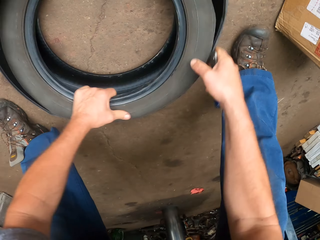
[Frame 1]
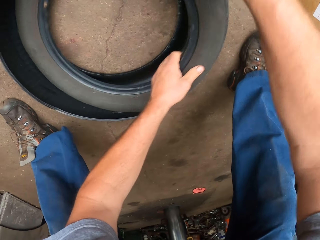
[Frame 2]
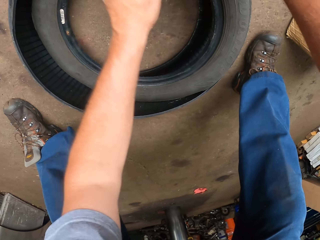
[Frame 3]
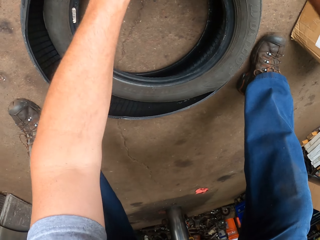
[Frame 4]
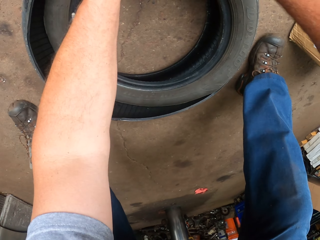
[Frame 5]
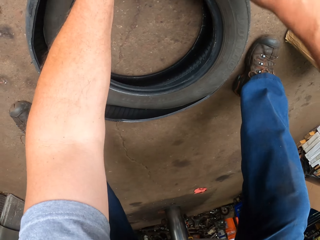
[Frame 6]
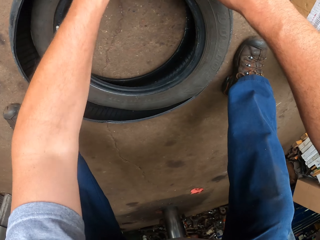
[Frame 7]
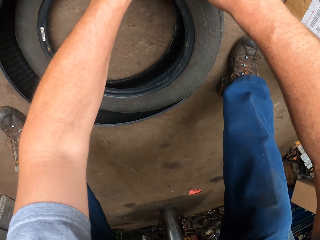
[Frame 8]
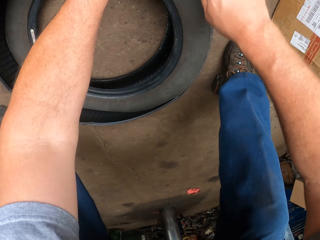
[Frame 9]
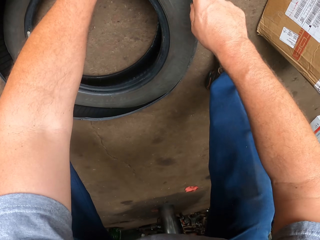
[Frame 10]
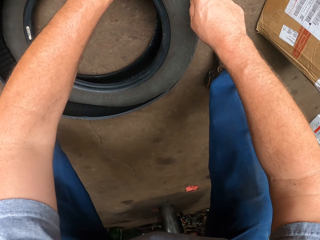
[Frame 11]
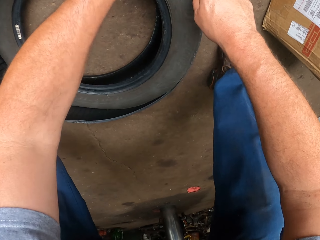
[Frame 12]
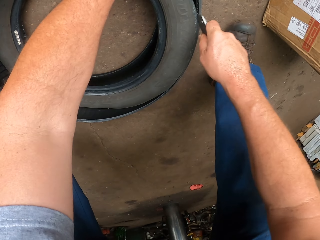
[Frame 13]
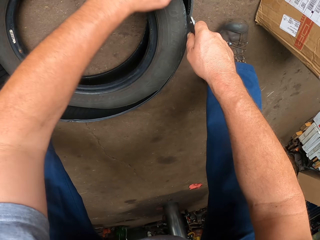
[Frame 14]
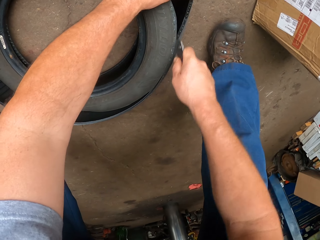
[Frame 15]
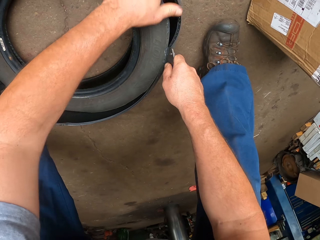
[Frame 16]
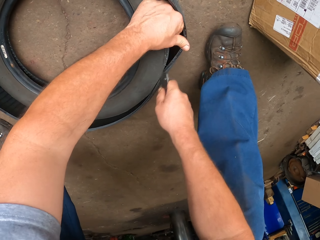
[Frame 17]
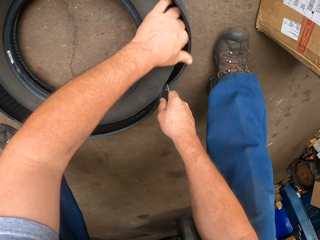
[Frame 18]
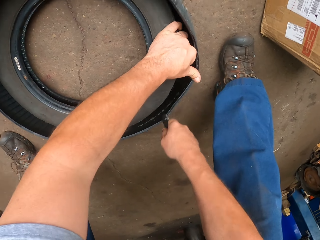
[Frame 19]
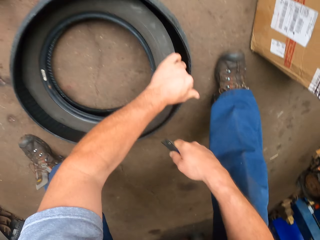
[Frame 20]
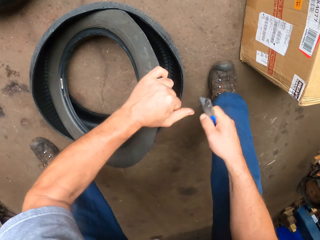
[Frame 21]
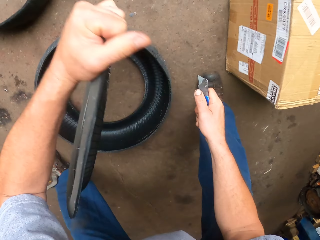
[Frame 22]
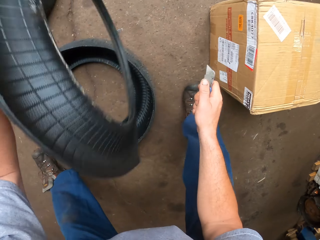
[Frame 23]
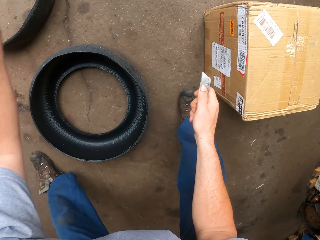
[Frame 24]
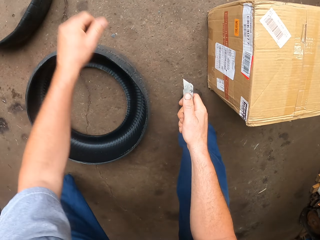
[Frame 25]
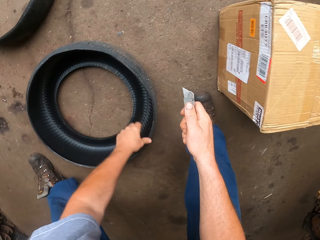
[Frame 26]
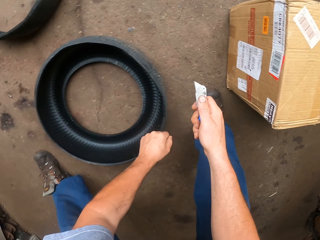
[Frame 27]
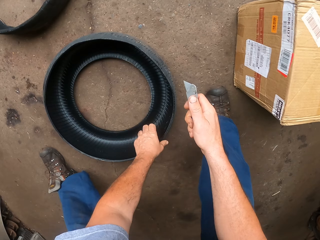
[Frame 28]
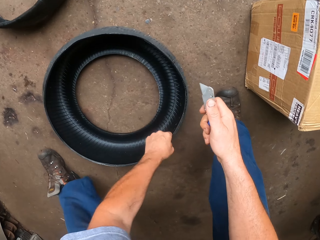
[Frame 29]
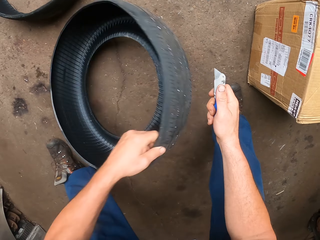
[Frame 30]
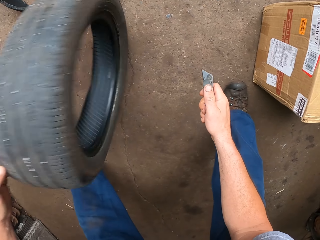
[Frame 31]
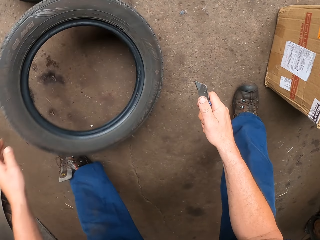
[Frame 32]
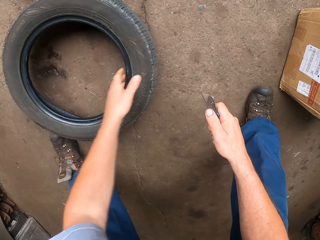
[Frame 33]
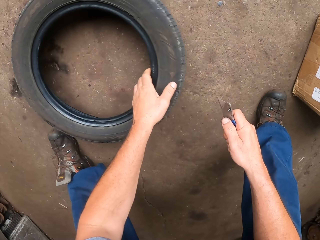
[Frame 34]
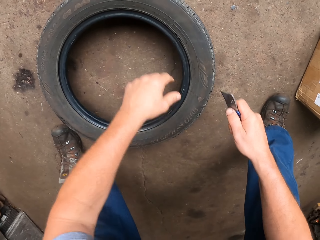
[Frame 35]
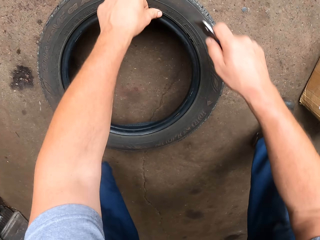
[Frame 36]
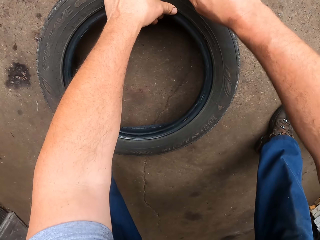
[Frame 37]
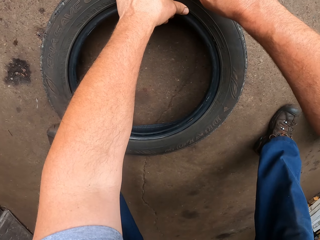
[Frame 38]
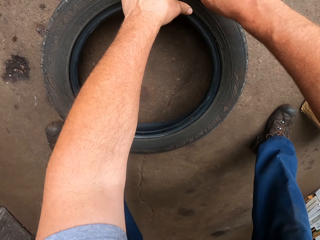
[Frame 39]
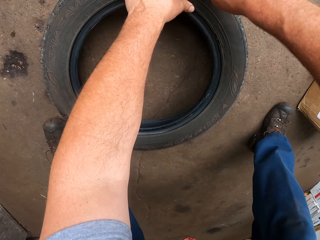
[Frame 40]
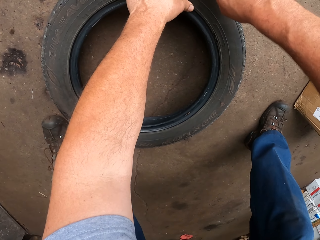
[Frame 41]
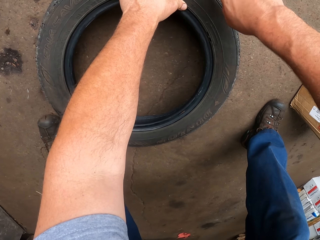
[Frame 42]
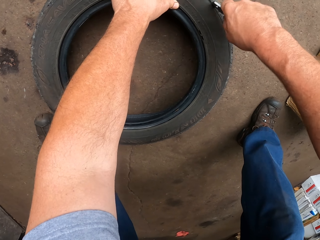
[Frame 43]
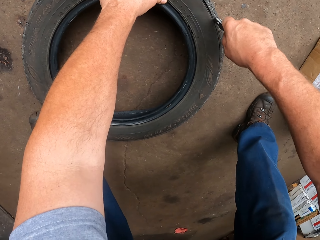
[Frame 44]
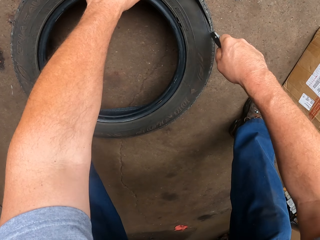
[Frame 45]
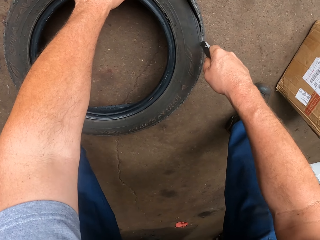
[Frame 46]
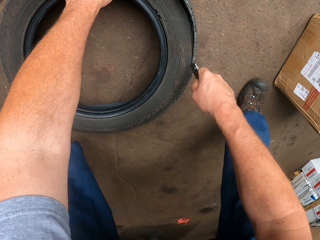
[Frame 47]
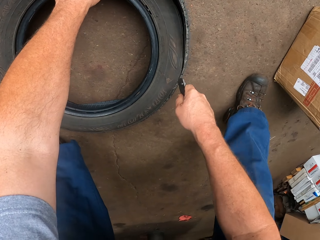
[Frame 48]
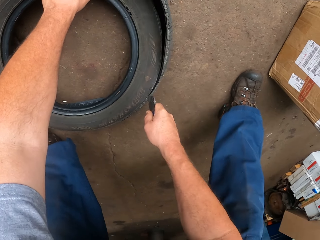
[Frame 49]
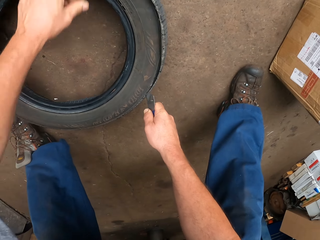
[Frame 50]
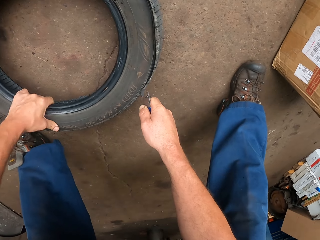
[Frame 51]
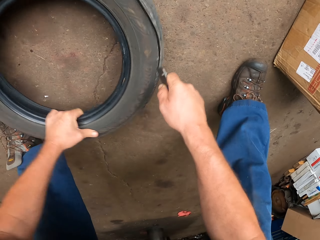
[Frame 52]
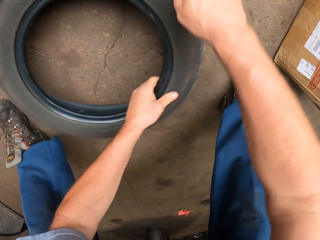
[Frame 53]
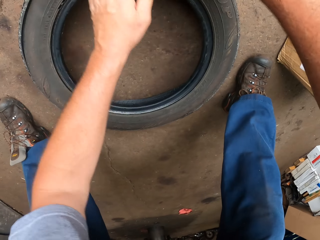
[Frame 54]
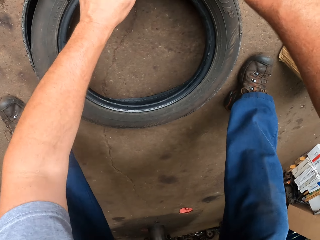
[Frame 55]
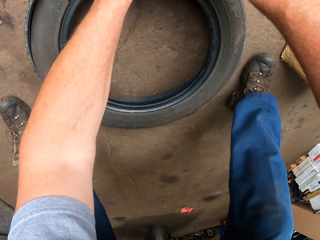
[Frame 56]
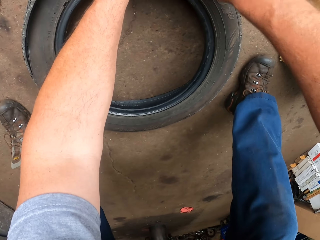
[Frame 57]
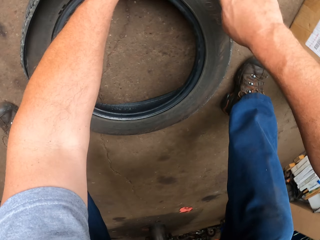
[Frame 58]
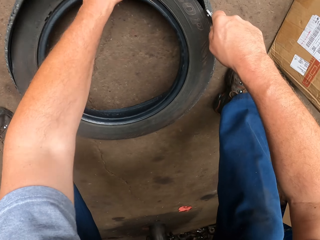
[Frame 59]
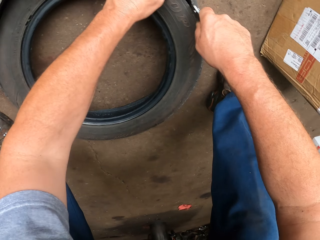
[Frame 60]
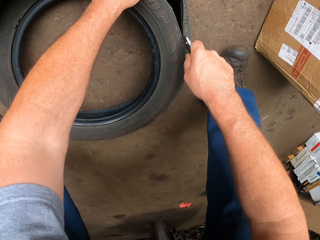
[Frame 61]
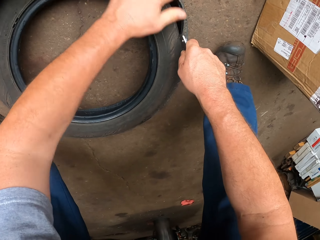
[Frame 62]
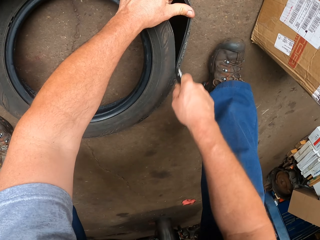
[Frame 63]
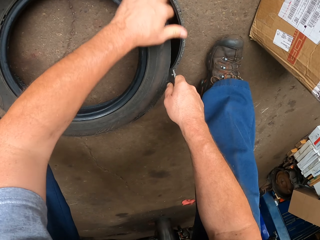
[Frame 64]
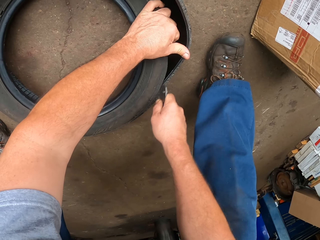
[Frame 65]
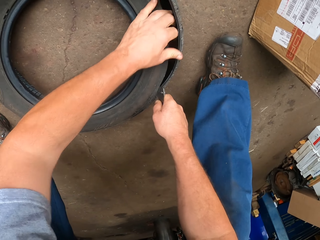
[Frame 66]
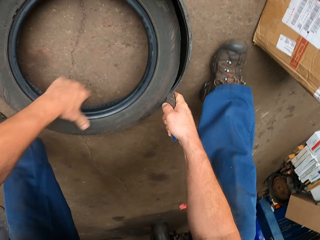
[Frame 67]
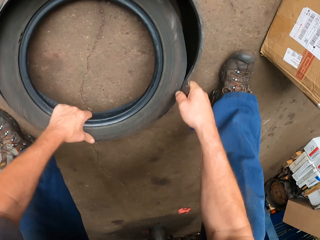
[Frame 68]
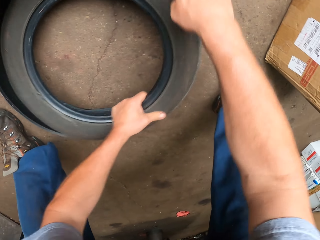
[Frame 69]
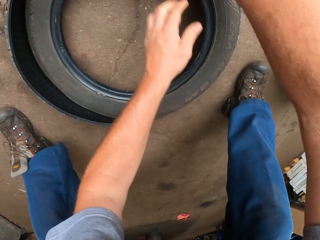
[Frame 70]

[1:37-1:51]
The camera wearer turns the wheel tire. They cut the wheel tire. They throw away the upper part of the wheel tire, pick up the remaining part of the wheel tire and throw down the remaining part of the wheel tire. They cut the wheel tire. They turn the wheel tire. They cut the wheel tire.

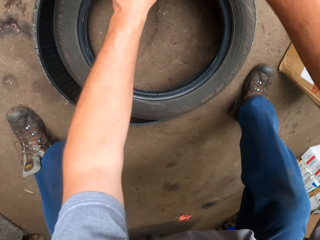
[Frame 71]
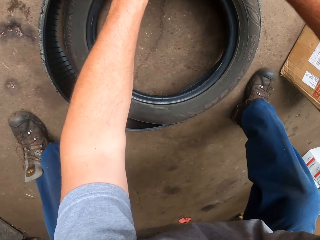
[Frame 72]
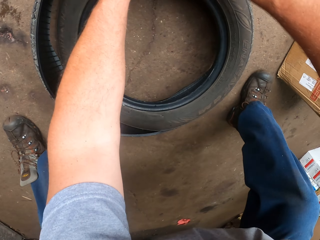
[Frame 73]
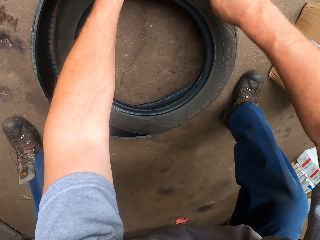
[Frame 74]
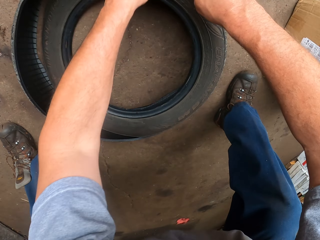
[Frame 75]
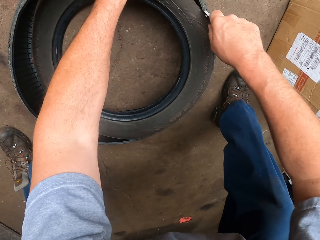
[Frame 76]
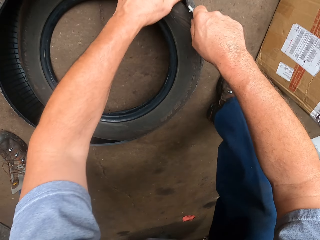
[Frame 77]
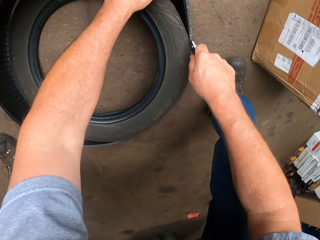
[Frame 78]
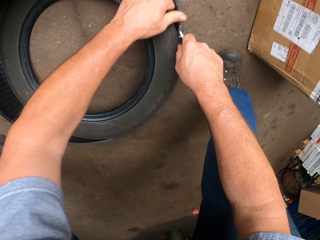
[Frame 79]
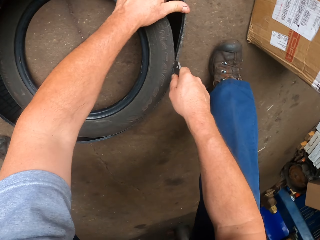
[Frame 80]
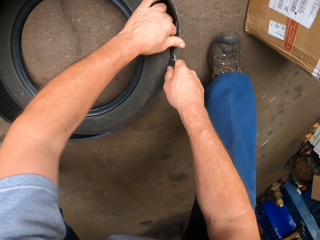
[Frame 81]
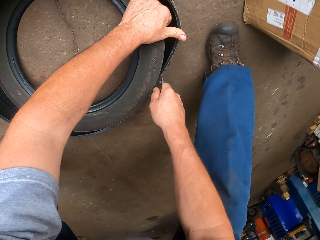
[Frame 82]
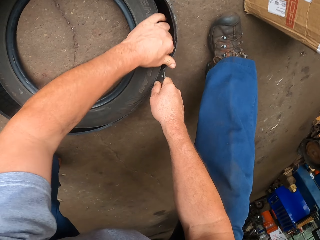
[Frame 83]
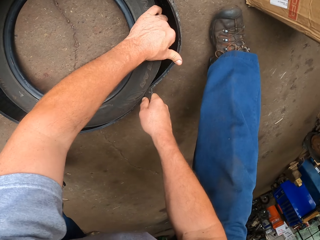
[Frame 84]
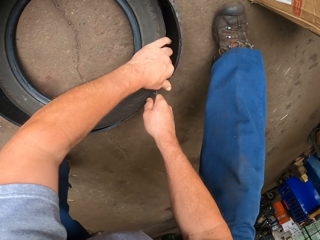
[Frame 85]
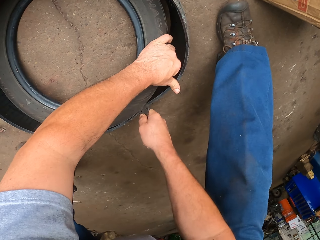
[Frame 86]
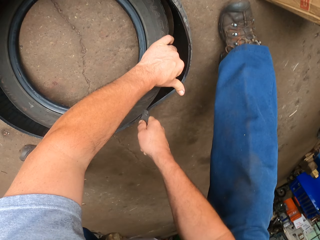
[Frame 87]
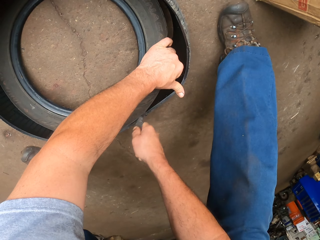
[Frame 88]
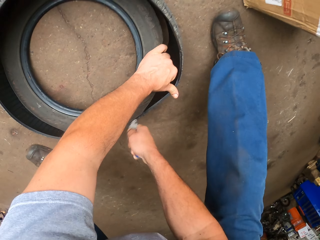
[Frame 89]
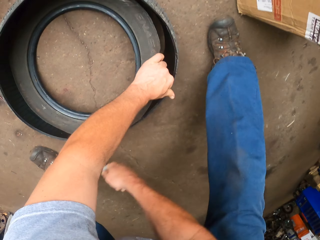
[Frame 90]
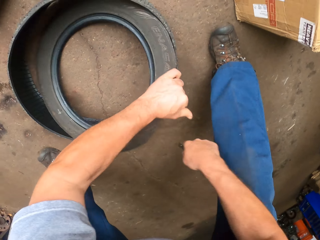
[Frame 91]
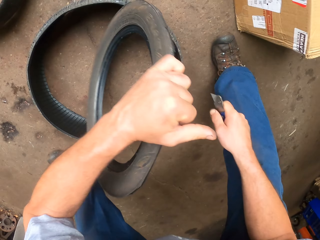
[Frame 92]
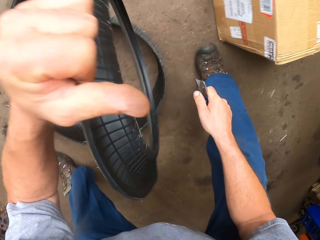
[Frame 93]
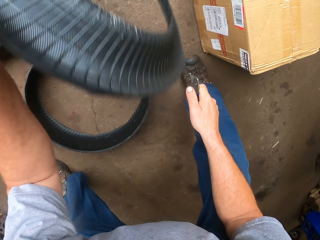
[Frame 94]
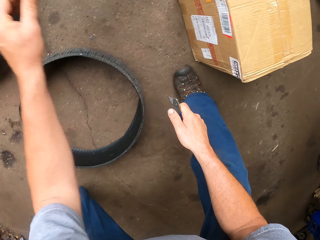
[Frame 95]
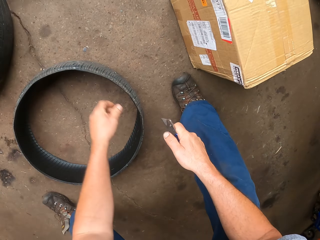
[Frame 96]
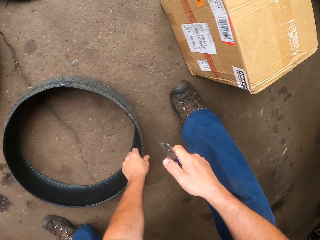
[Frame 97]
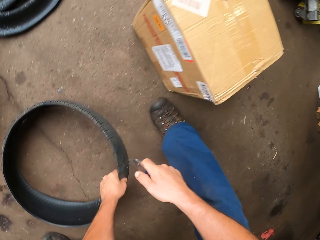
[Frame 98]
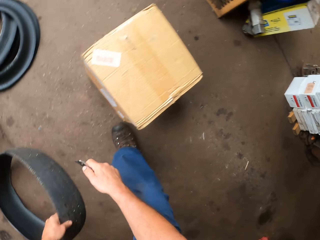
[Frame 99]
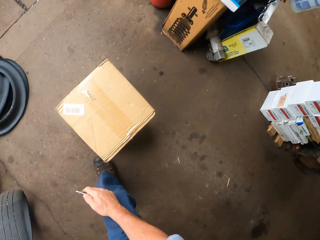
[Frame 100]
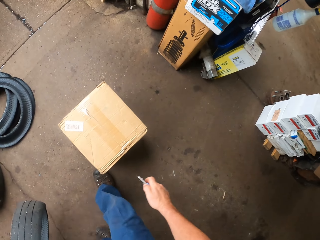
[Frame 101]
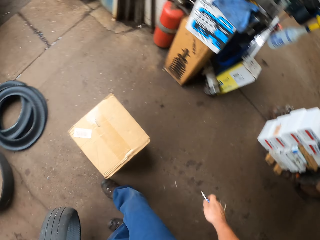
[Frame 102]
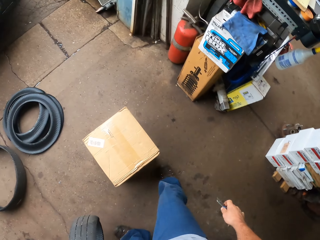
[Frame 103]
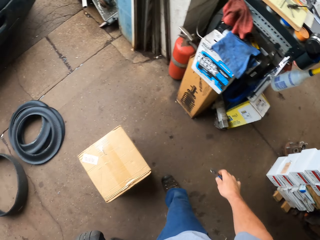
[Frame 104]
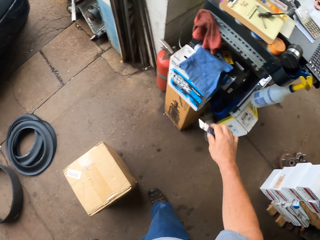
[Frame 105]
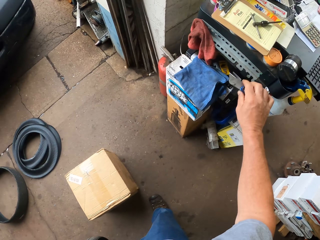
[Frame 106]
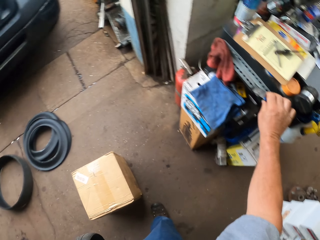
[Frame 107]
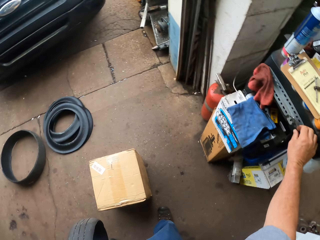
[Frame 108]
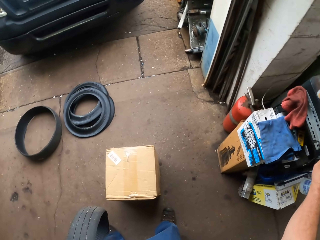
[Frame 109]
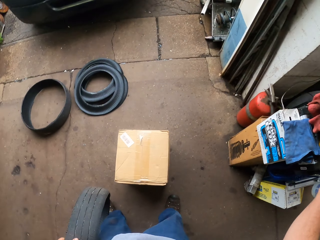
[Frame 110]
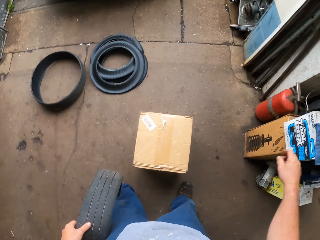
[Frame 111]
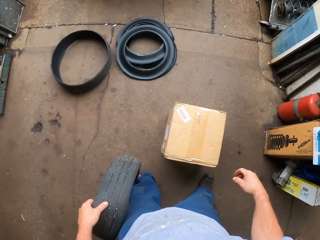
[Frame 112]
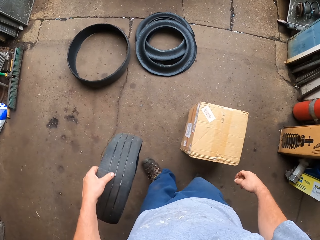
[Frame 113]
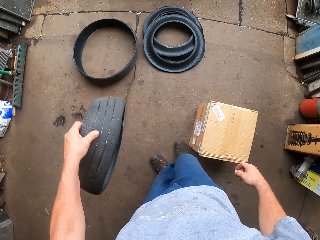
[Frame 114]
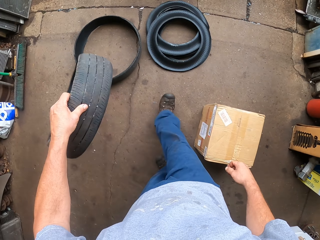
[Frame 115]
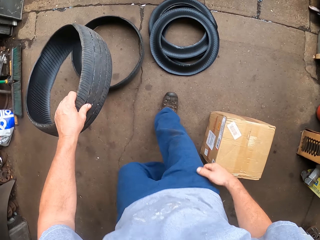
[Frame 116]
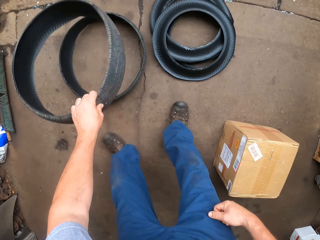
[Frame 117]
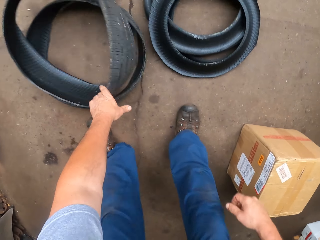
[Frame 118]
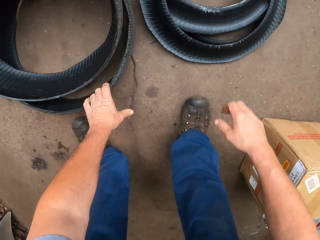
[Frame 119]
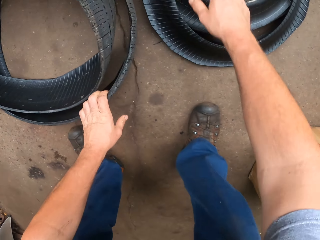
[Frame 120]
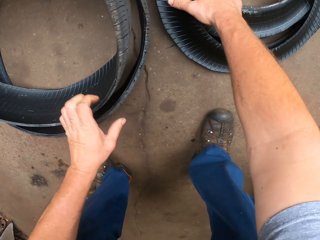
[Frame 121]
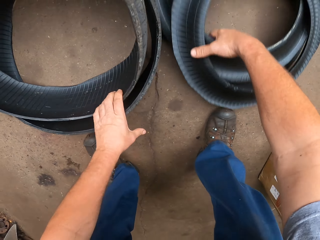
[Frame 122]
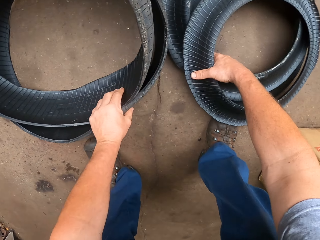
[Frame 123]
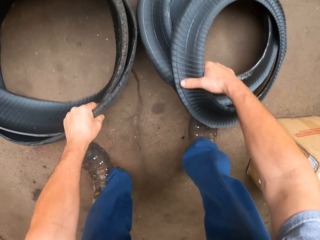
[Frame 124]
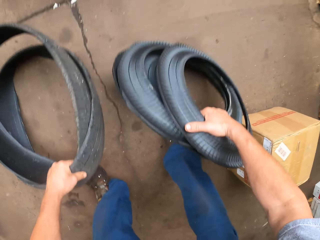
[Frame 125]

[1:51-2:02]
The camera wearer turns the wheel tire. They cut the wheel tire. They throw away the upper part of the wheel tire on the ground. They pick up the remaining part of the wheel tire. They place the cutter, a steel tool, on the table. They carry the tire. They throw the wheel tire on another wheel tire. They place the tire on the floor.
